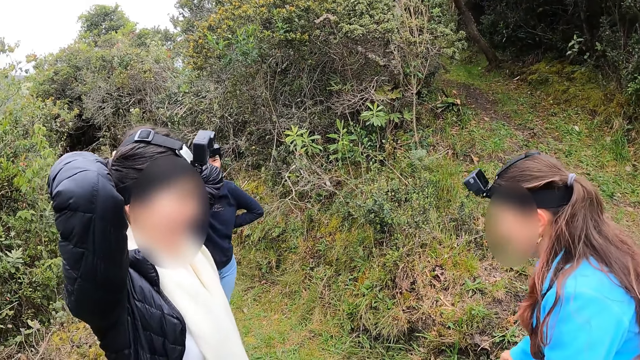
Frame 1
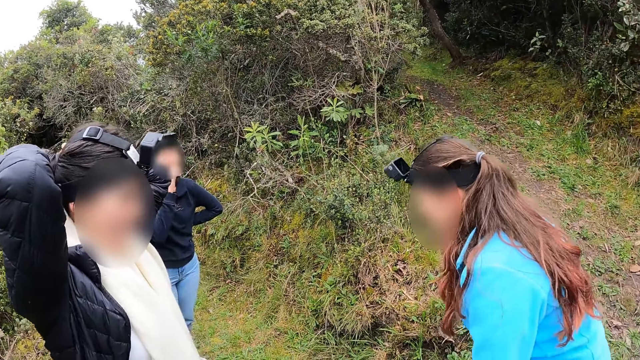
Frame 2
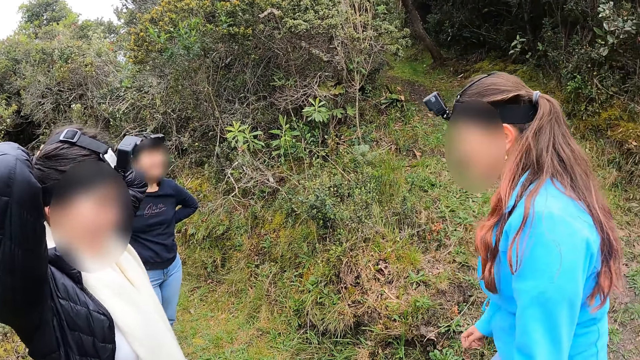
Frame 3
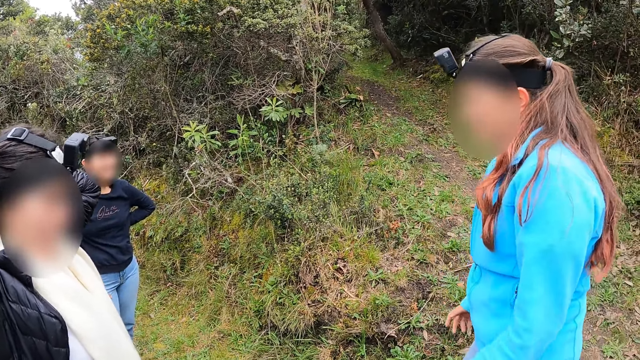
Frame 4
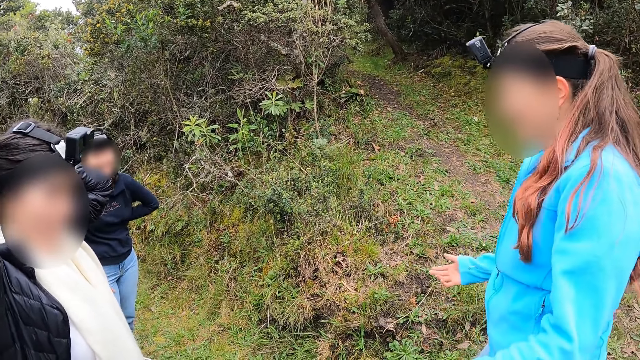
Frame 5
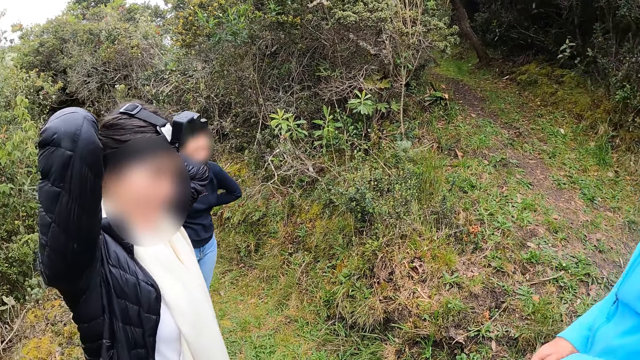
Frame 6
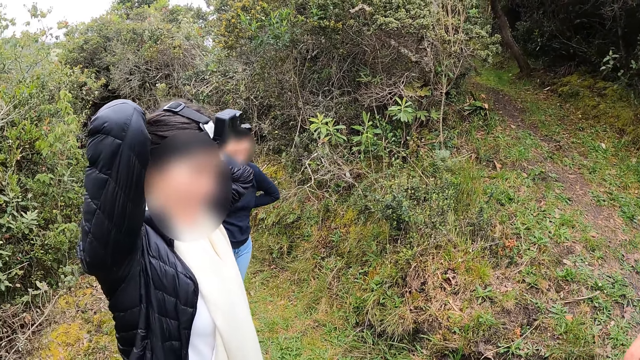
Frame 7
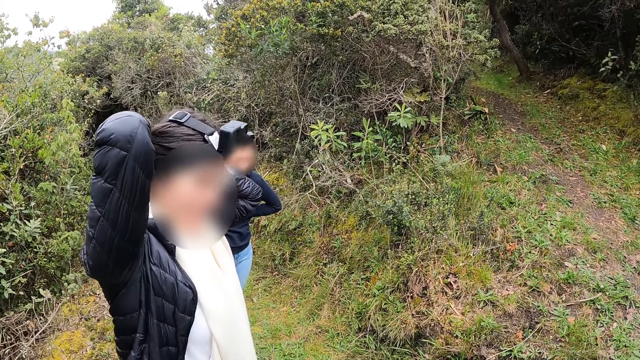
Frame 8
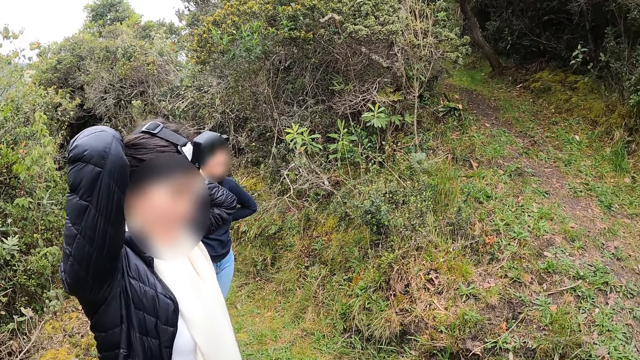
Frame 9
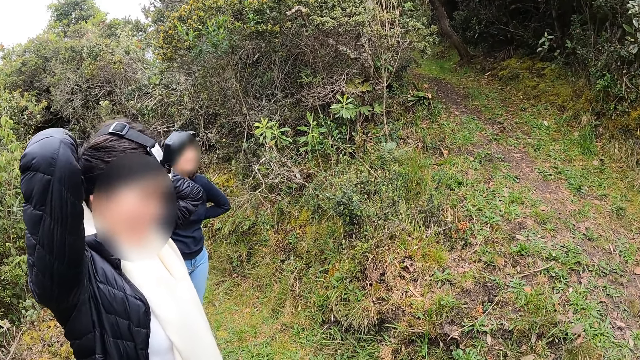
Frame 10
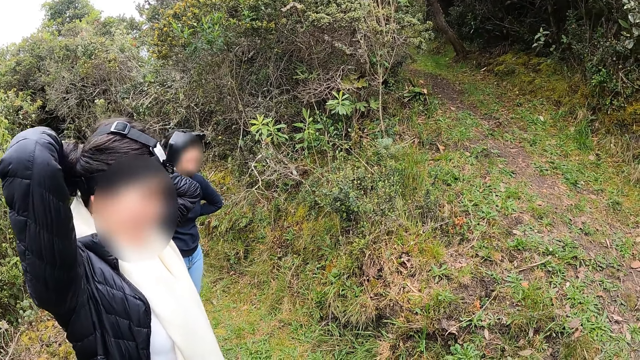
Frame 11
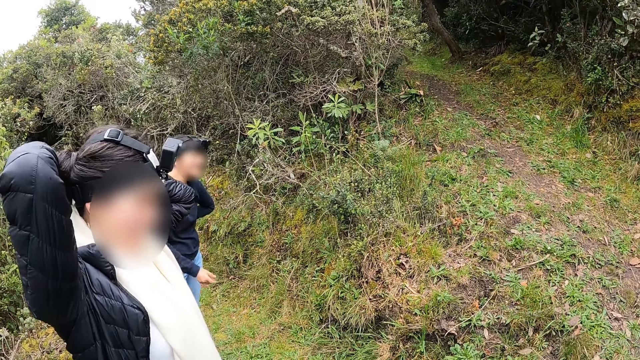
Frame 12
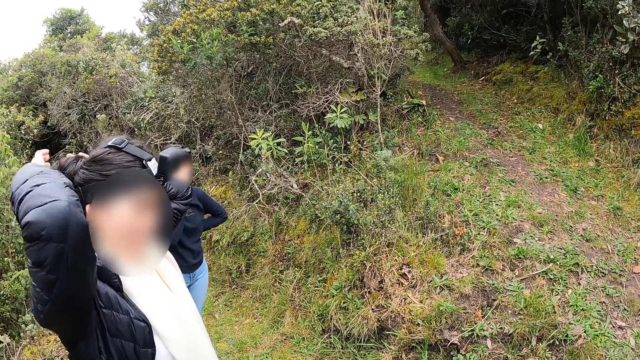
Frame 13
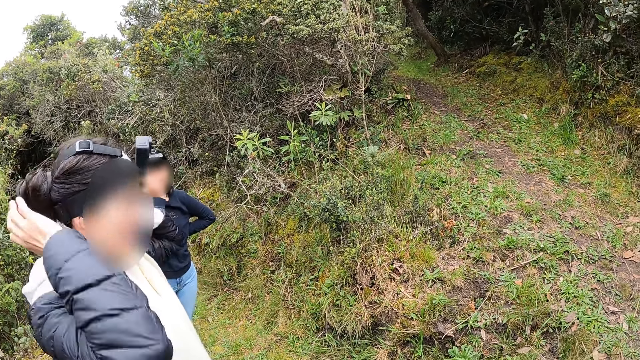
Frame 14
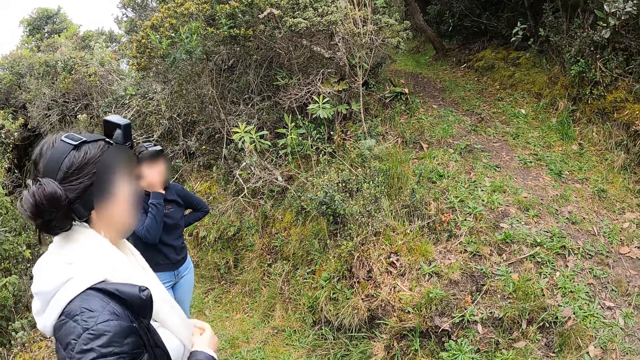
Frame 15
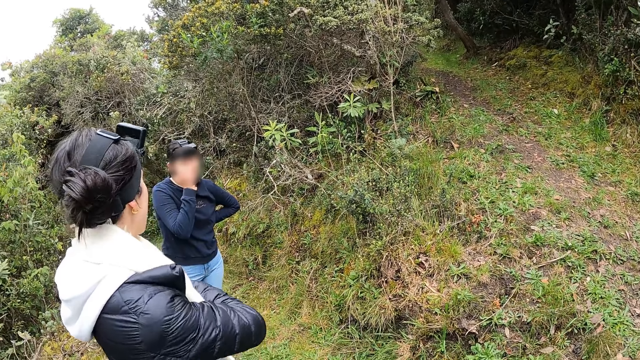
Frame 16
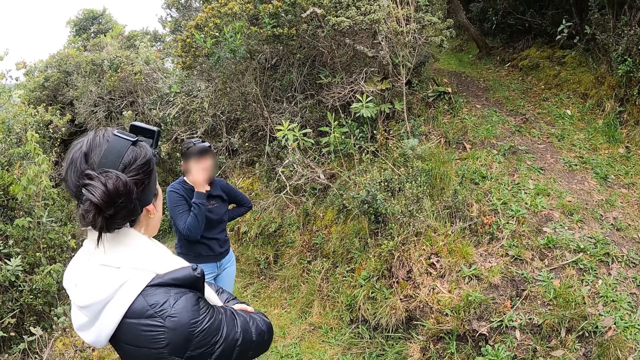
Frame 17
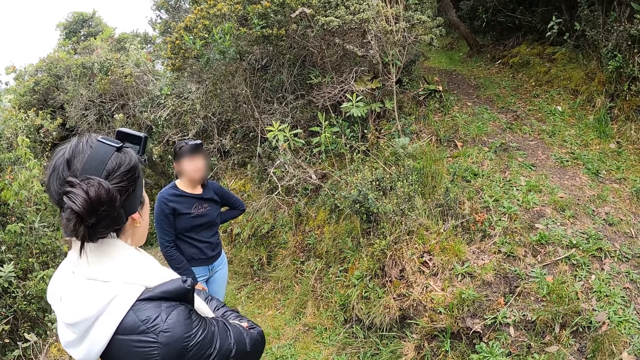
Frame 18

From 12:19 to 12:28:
A woman laughs with another woman. The first woman converses with the other woman. The camera wearer stares at a person and another person. A third person folds her hair.

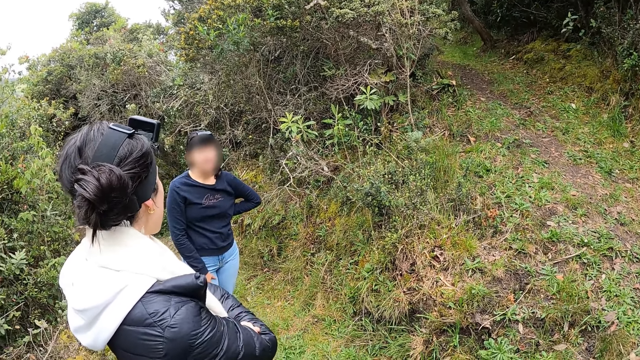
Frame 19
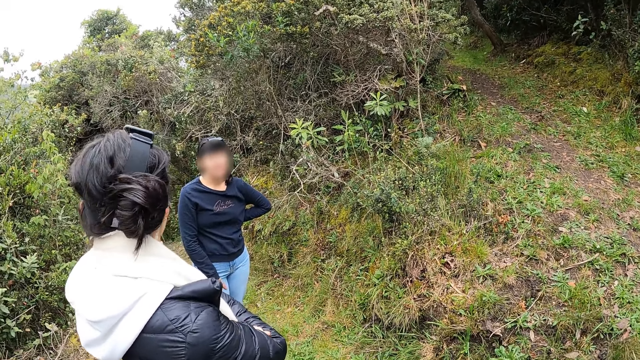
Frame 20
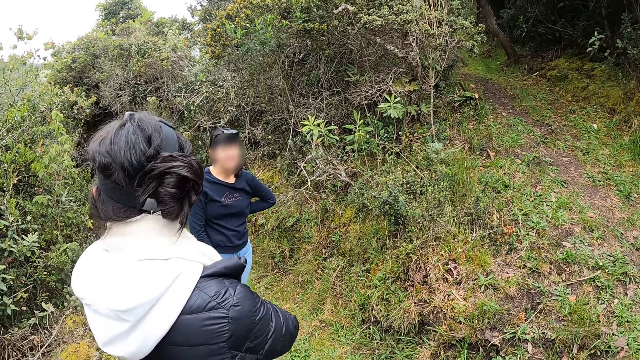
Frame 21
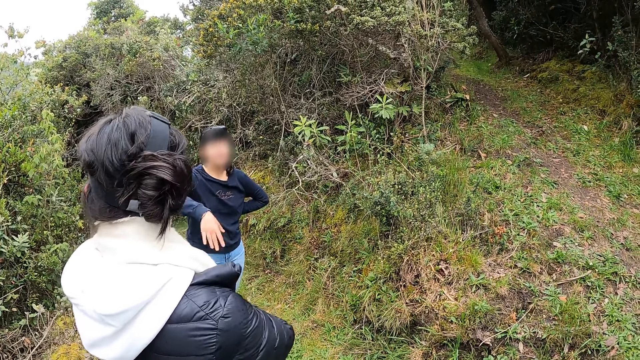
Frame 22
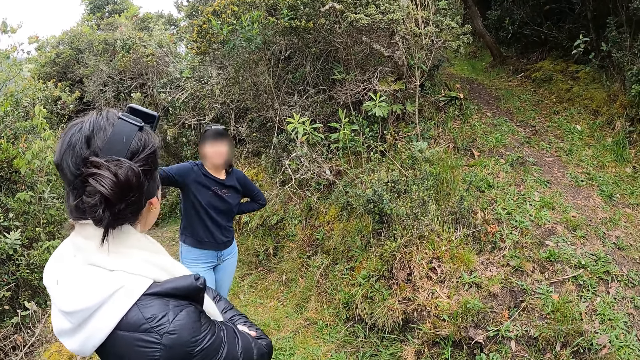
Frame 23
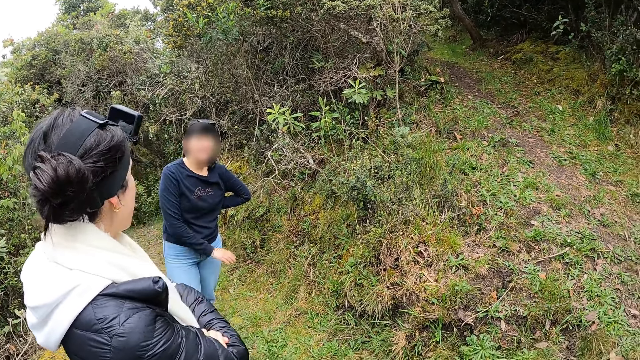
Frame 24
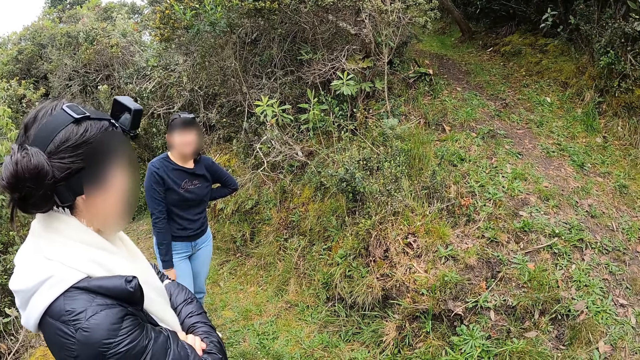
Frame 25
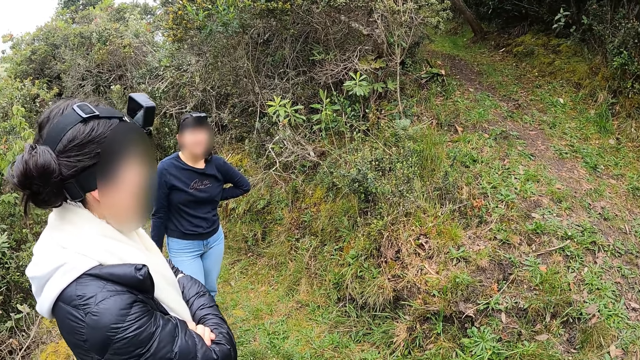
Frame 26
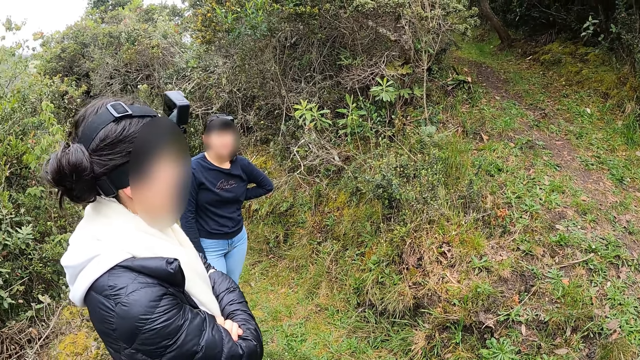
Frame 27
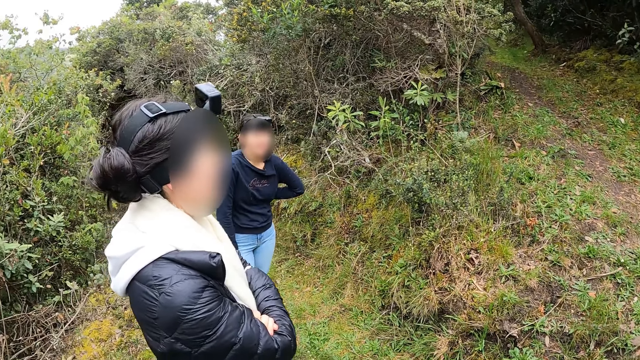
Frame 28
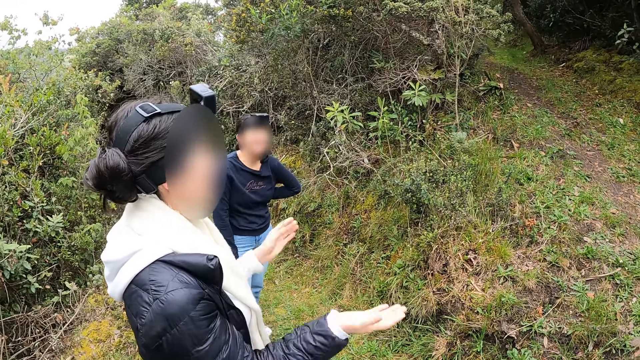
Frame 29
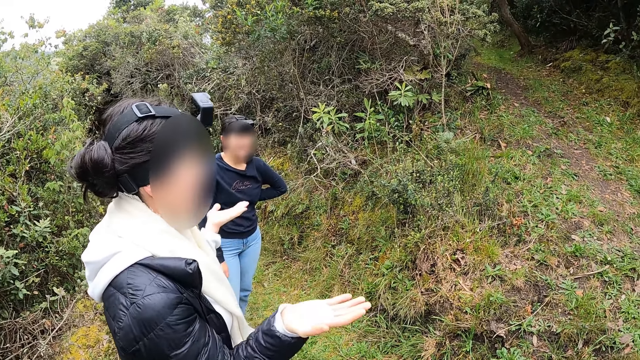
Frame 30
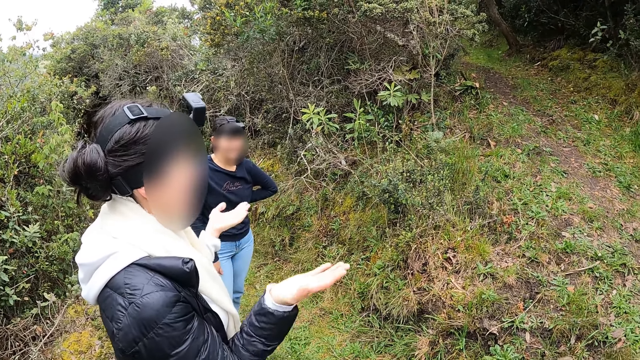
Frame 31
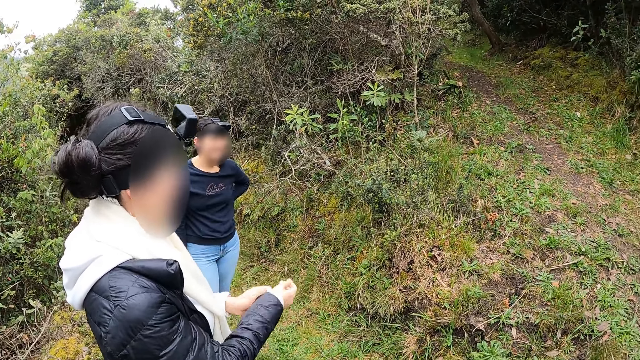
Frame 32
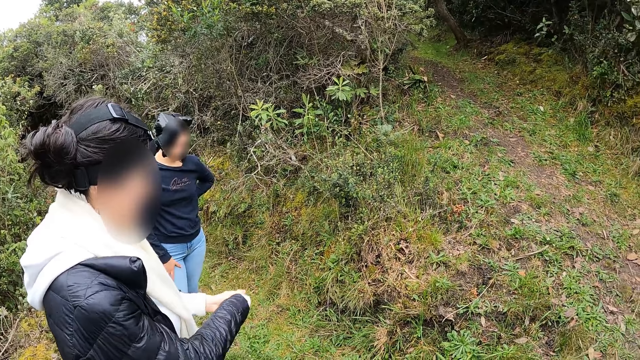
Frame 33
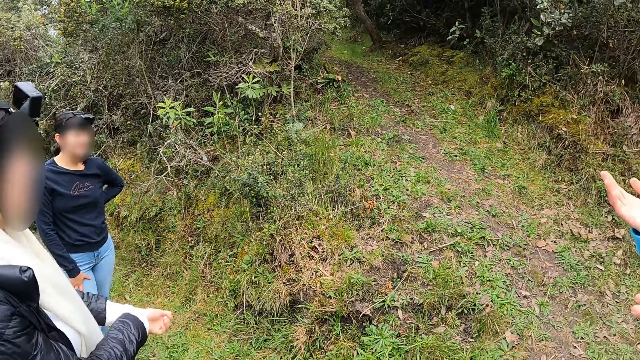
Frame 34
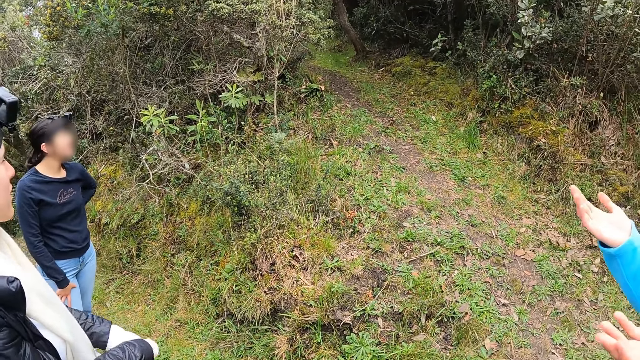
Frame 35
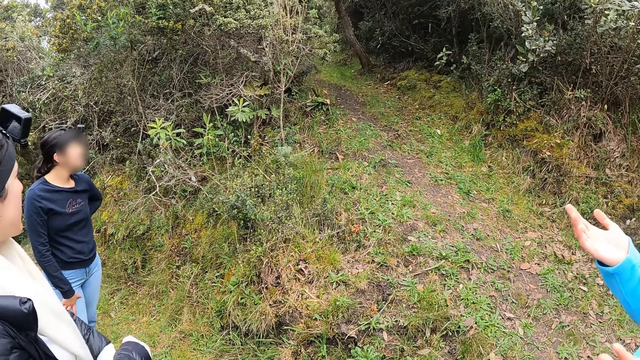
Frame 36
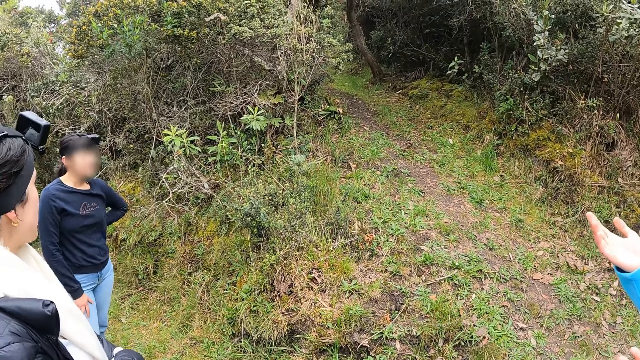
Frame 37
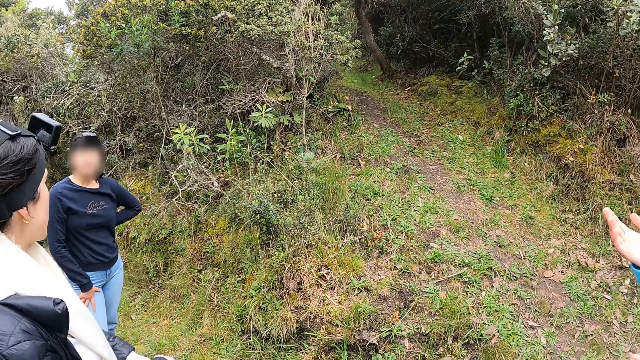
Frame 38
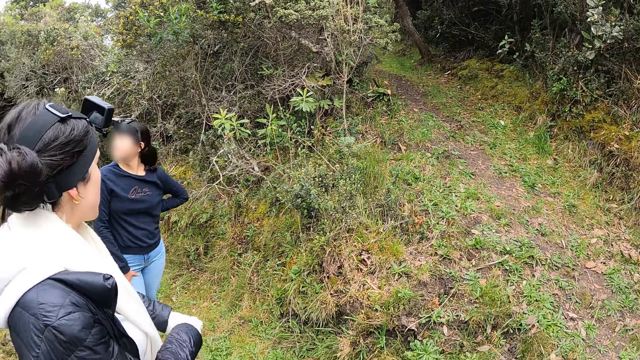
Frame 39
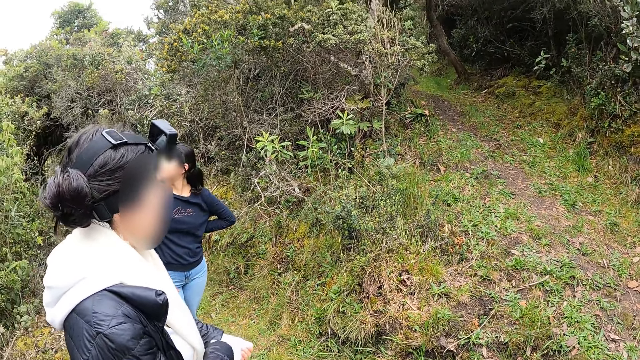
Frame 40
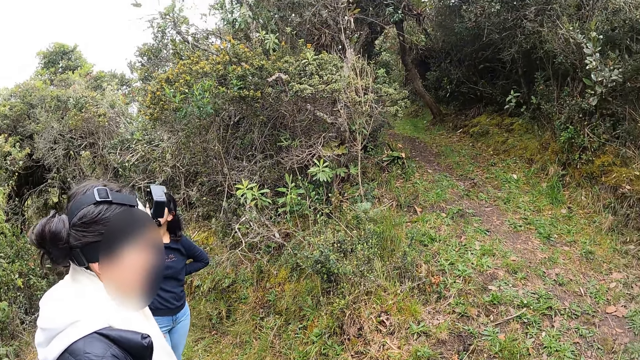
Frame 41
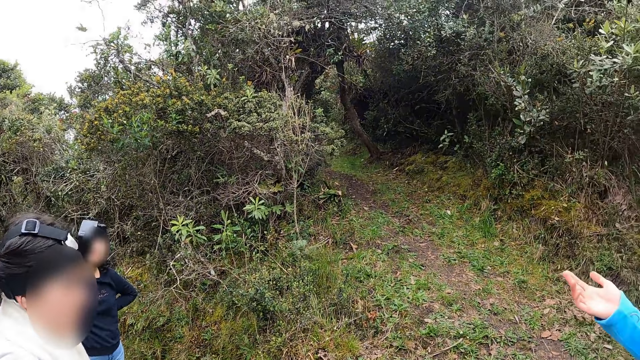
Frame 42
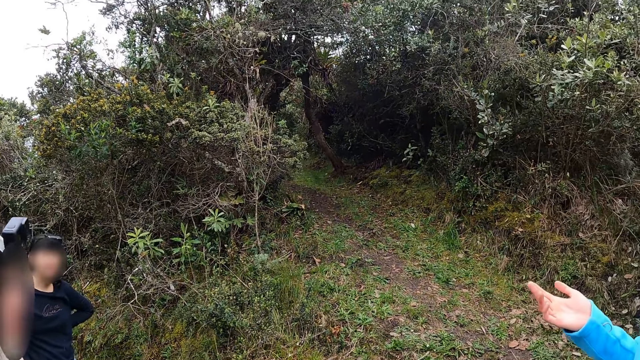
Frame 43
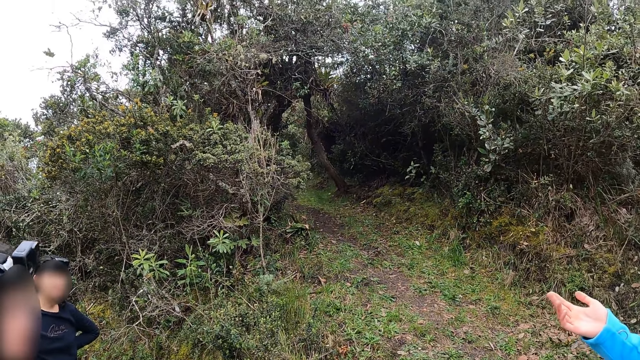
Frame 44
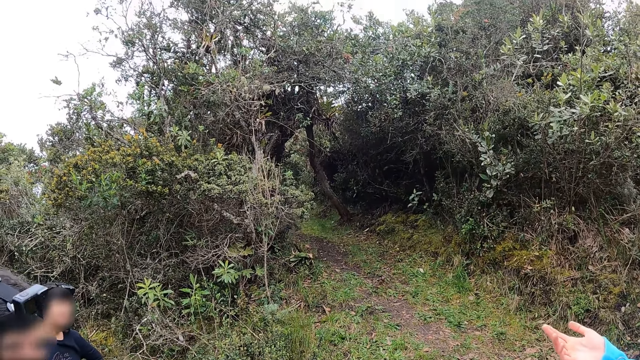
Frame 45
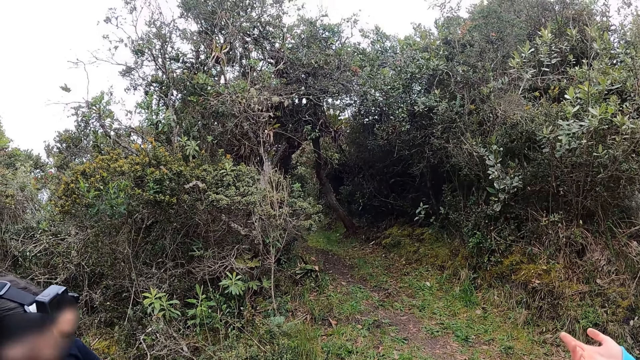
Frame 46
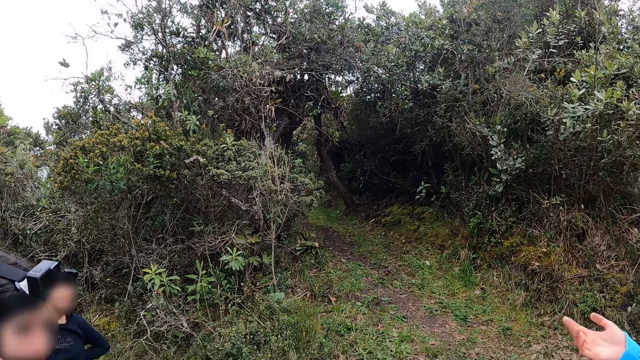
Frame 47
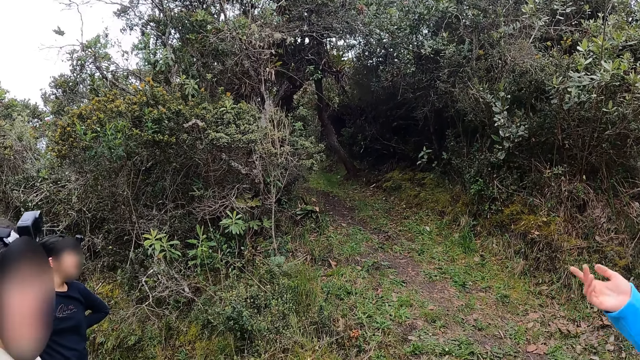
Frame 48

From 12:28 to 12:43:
The camera wearer stares at a person and another person. A woman converses with another woman. The camera wearer looks at the other woman. The other woman moves her hand. The camera wearer stares at the first person and the other person. A third person moves her hands. The first woman converses with a third woman. The first woman pulls her sweater. The camera wearer looks around.
